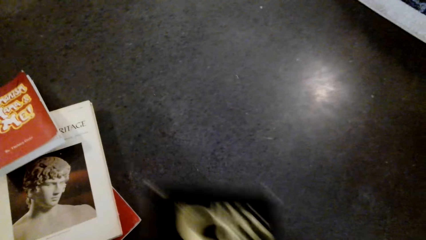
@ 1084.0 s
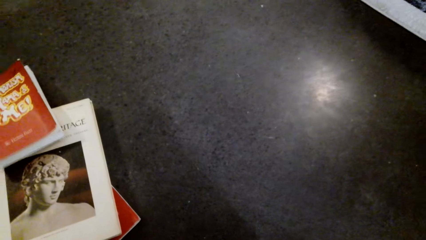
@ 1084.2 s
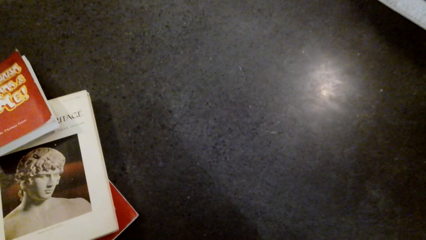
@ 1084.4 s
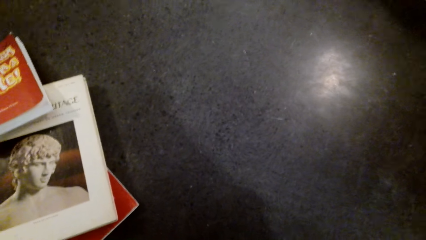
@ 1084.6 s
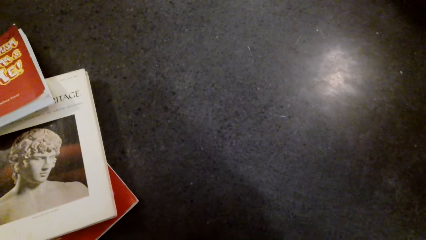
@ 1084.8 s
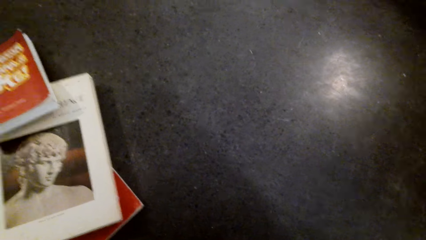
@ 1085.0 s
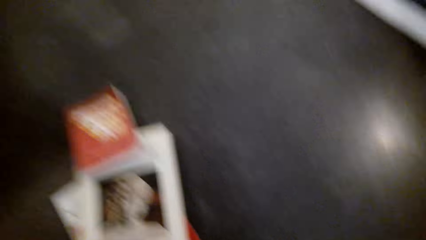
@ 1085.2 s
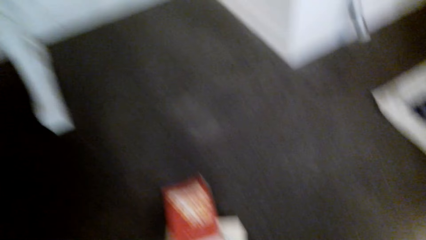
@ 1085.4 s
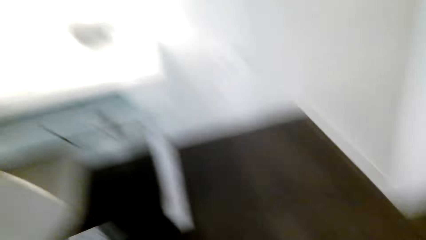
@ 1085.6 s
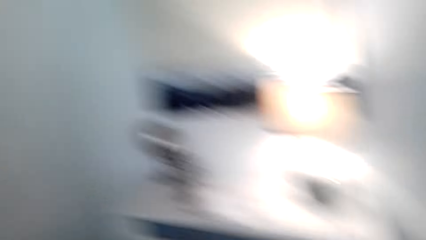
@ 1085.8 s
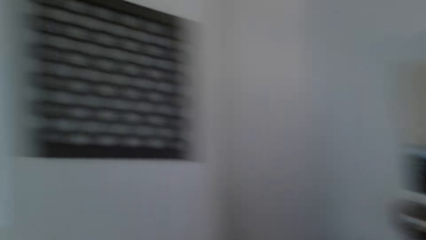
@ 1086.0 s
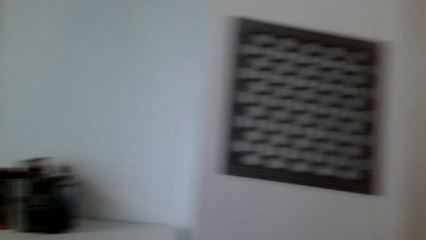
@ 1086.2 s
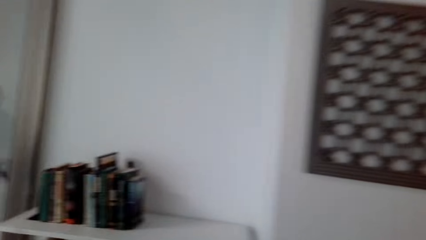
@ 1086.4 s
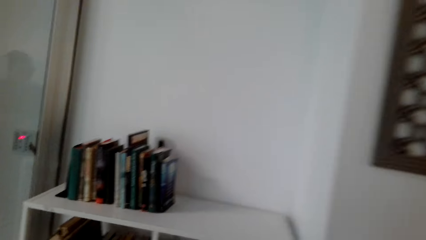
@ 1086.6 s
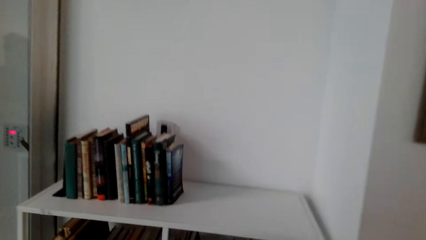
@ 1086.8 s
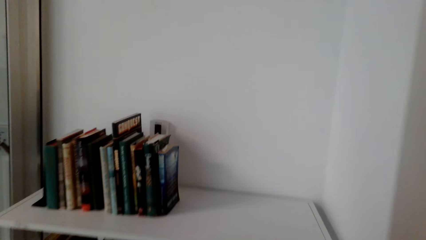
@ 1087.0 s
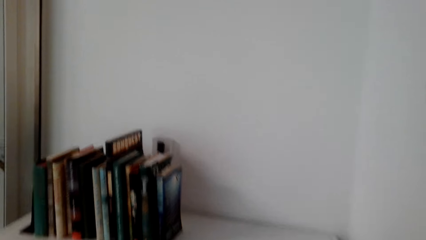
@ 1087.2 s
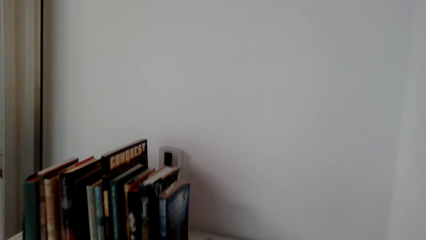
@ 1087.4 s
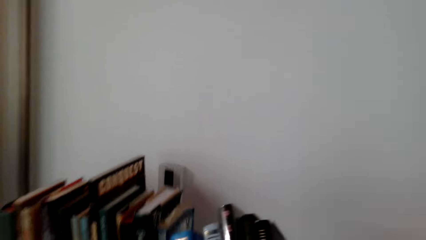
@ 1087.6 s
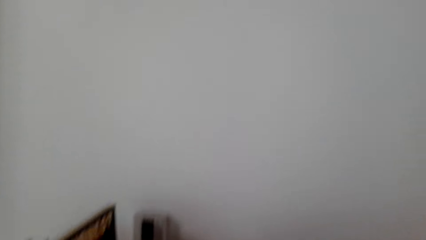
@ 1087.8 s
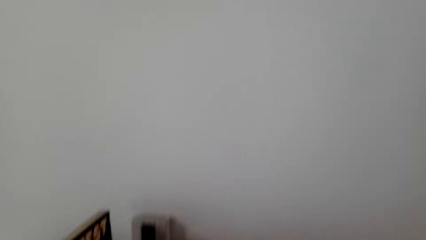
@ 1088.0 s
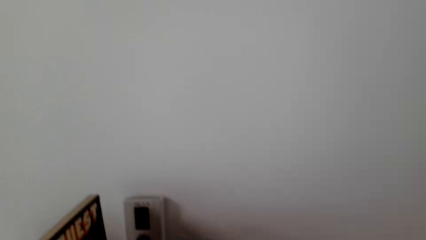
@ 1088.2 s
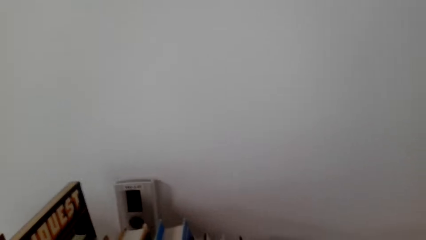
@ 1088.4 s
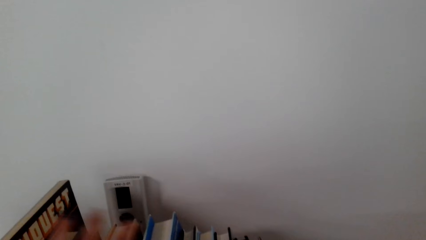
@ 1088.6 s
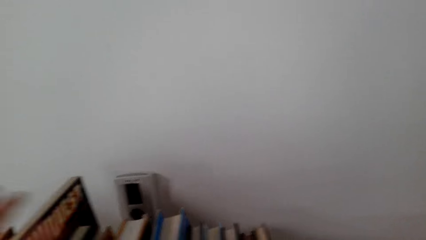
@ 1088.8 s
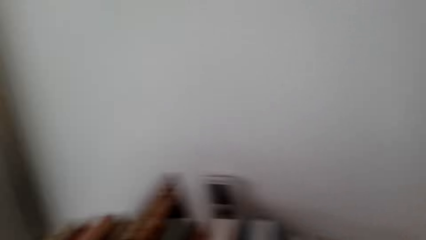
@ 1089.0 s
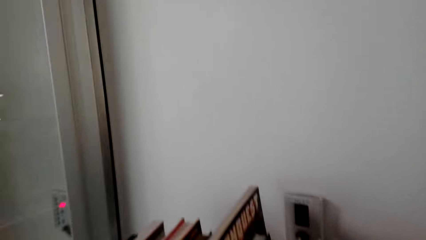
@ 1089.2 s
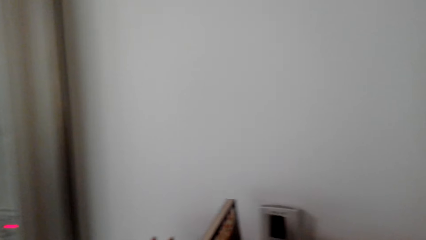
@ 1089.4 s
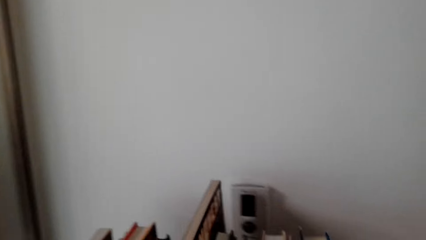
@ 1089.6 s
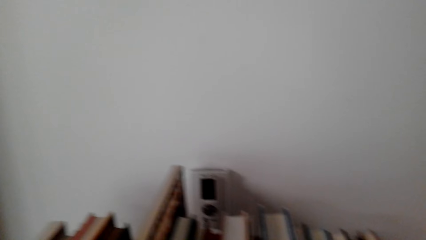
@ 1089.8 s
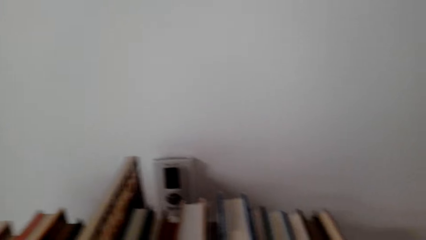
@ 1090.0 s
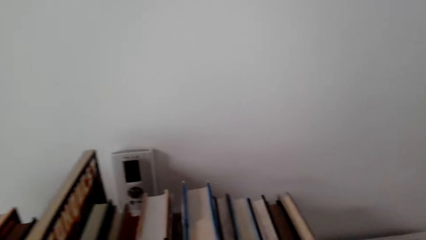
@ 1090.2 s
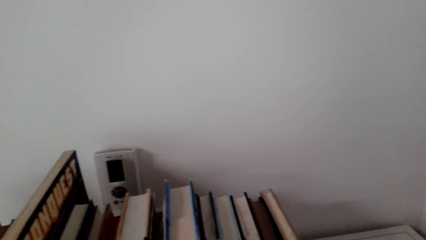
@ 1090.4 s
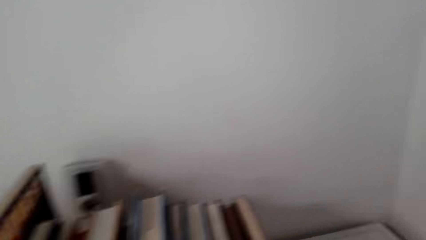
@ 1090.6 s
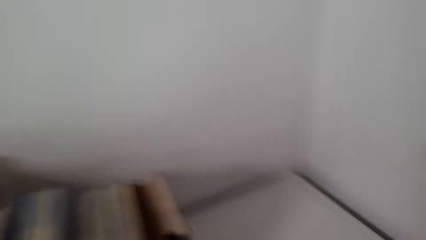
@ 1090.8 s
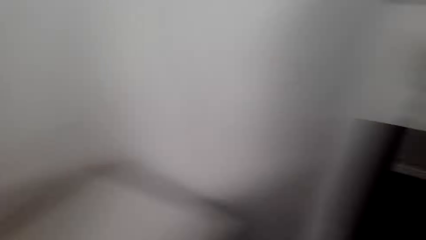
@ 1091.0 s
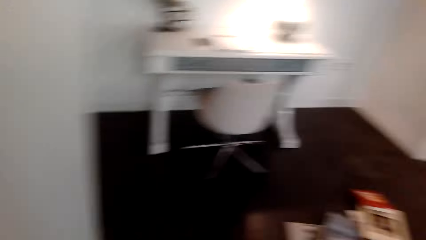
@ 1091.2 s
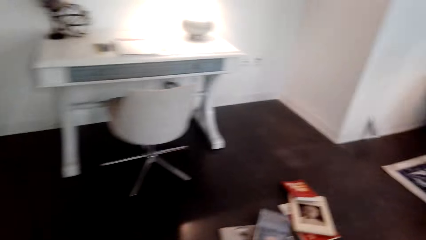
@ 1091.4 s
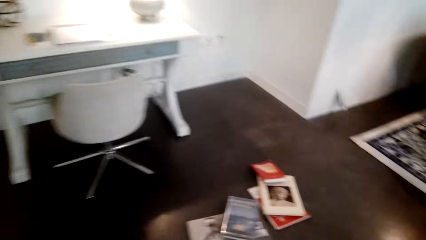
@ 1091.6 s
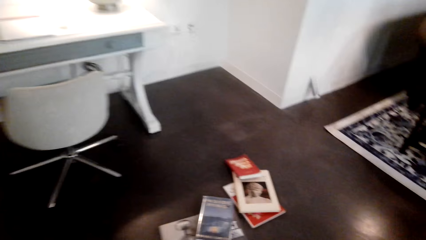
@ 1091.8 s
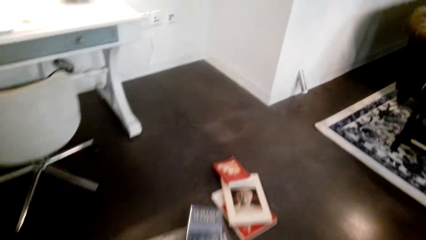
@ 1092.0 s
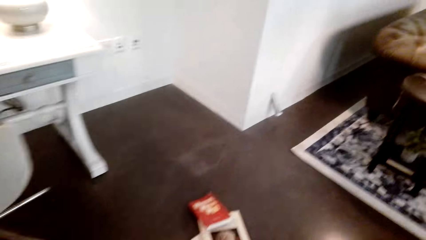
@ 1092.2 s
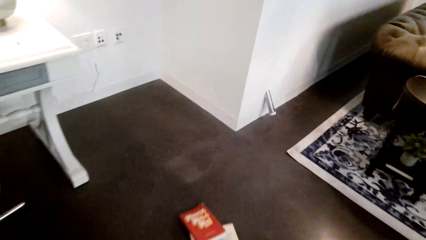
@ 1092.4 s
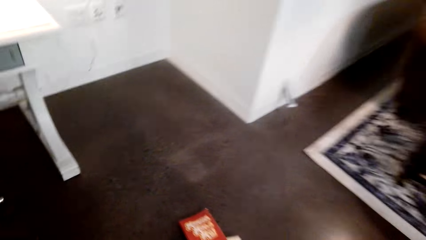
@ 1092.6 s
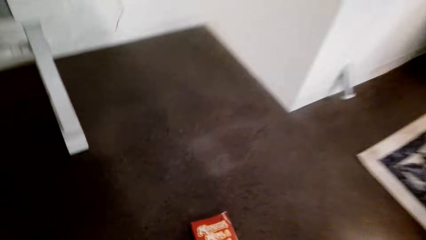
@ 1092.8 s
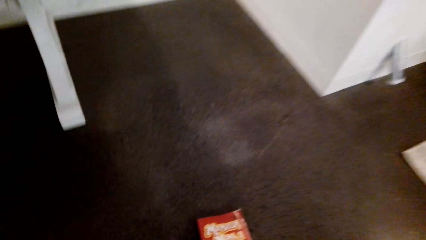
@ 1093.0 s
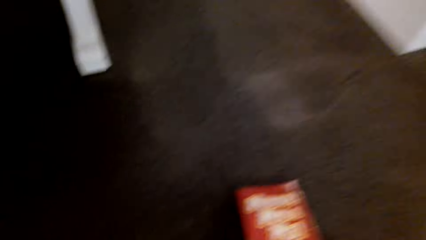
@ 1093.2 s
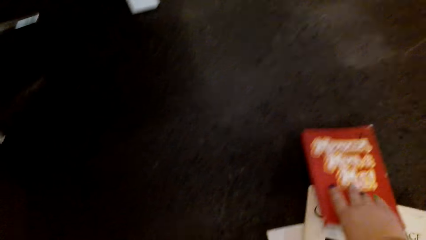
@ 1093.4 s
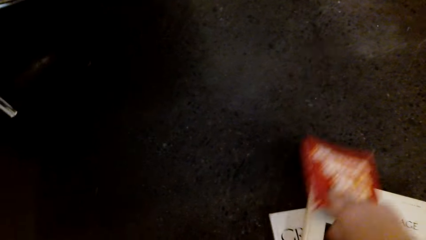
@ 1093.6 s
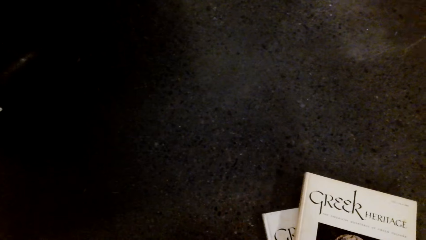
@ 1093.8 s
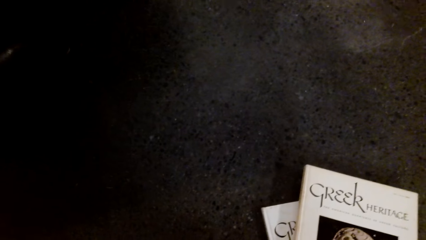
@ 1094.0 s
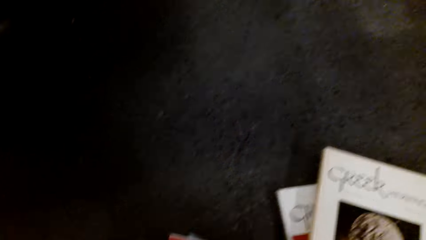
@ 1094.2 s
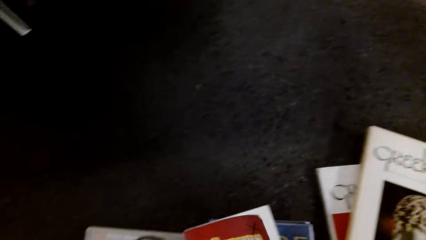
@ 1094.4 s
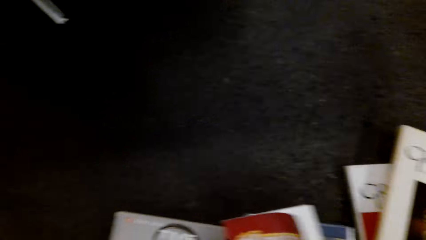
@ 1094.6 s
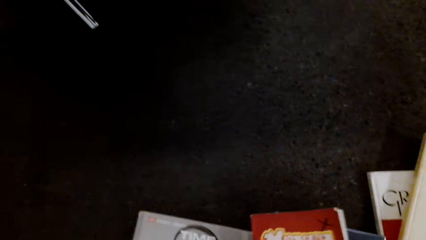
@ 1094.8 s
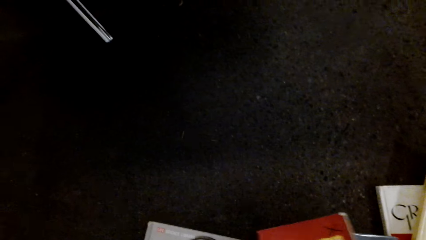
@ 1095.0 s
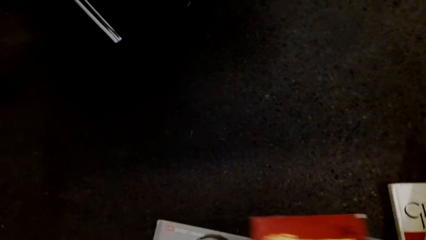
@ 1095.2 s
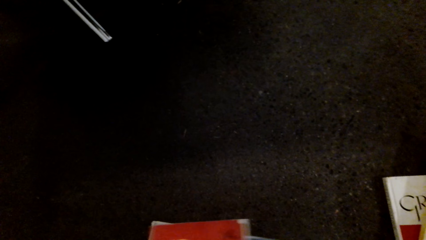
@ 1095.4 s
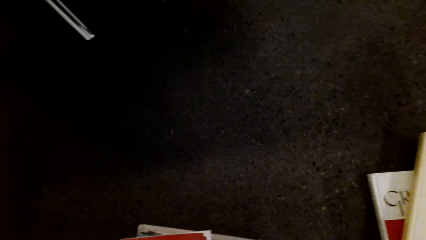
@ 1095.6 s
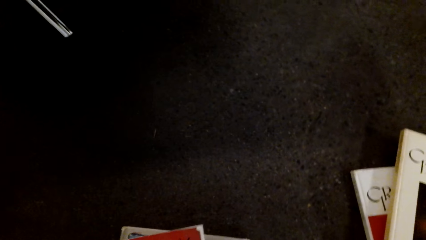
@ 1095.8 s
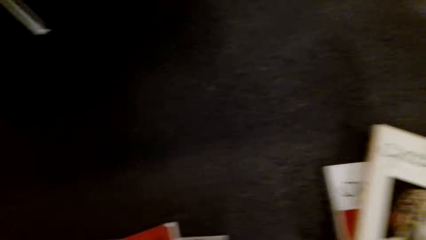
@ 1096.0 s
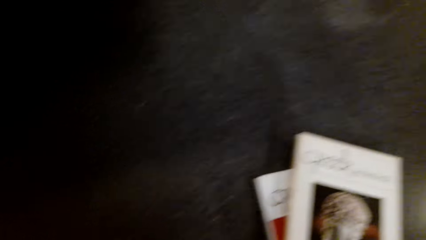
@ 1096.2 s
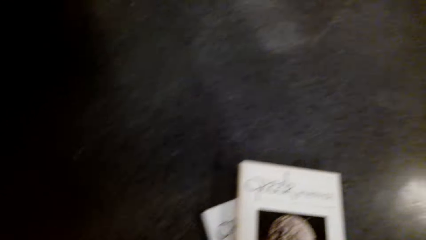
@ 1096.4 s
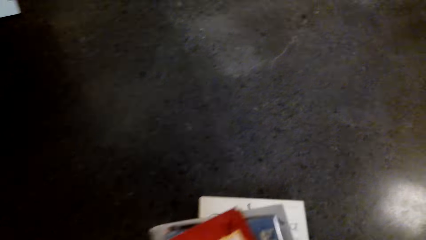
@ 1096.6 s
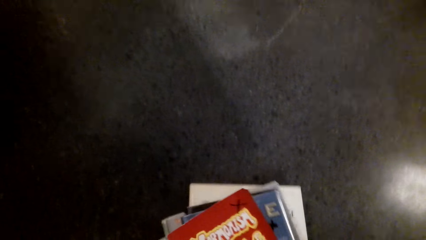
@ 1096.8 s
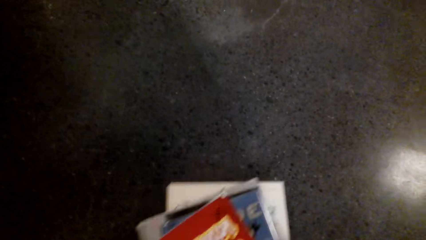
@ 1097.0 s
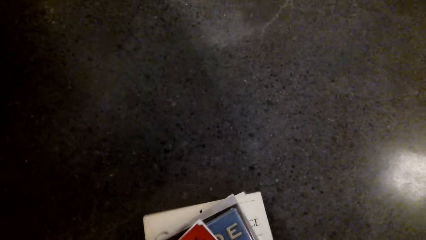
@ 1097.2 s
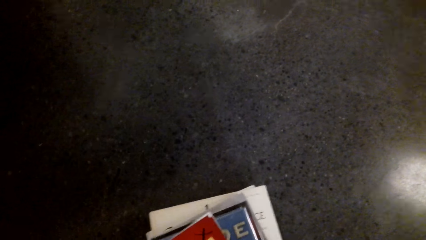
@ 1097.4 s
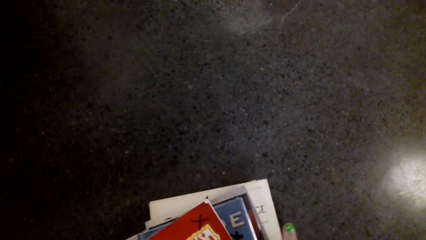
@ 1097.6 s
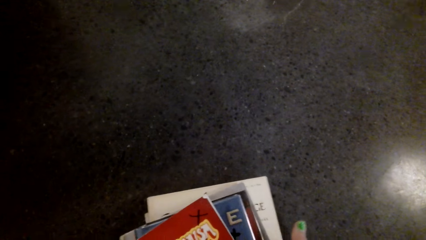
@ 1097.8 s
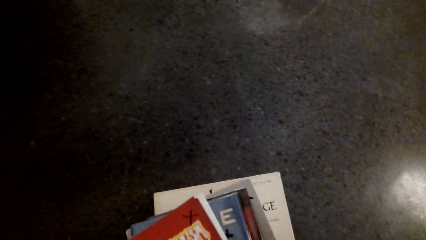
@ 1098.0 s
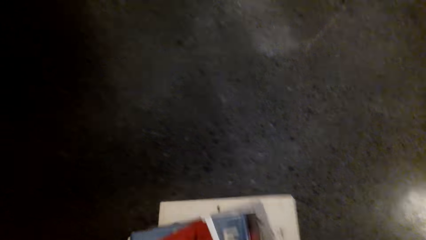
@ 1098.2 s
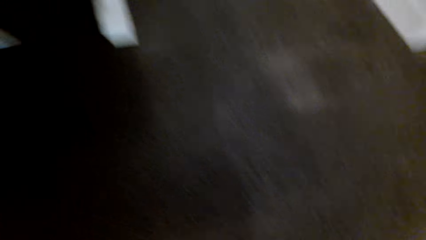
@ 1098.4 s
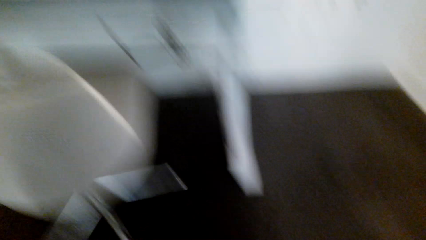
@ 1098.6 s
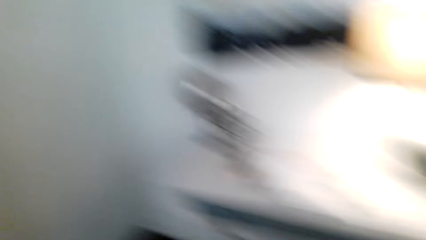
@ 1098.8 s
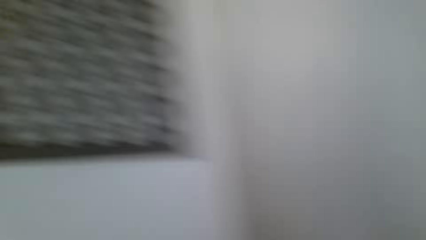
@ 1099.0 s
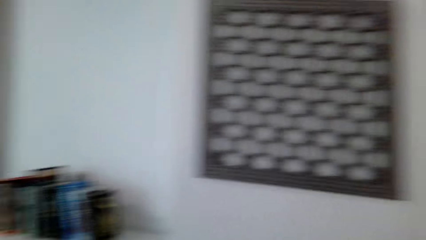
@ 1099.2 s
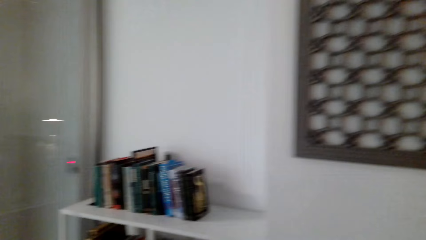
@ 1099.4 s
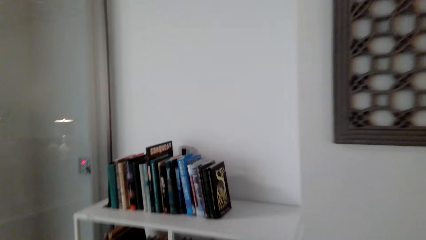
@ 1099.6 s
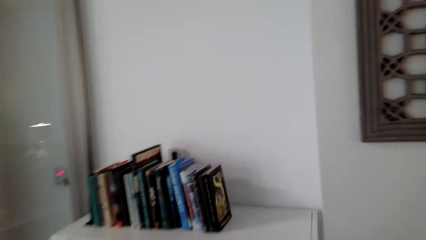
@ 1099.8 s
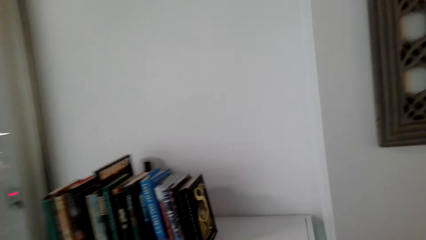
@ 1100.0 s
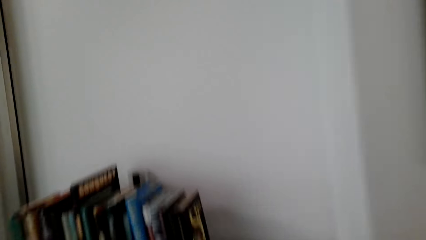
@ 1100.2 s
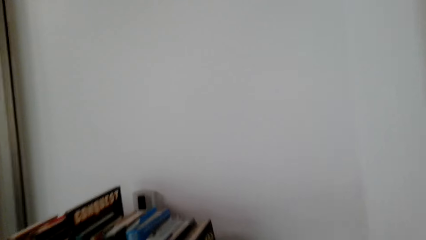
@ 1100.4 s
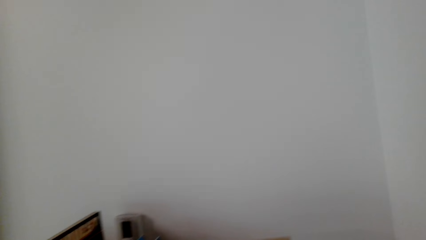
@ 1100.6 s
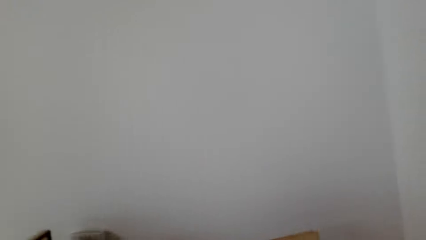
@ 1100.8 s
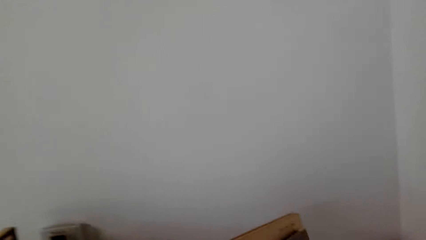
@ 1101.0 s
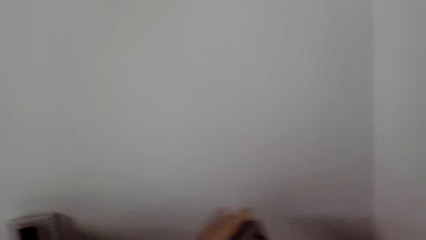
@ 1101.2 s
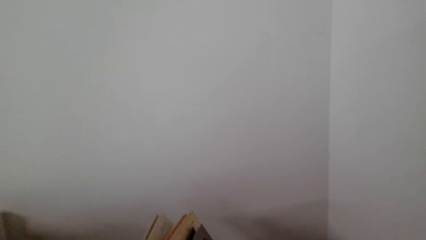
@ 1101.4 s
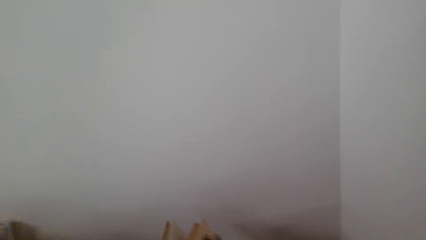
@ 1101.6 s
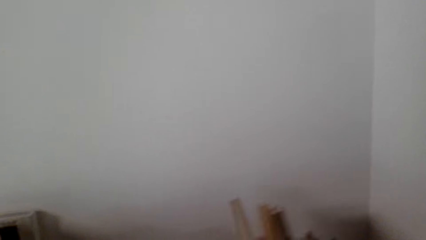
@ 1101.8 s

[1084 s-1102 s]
The camera wearer arranges the books in the shelf. They carry the books towards the cabinet. They place the books on the cabinet. They arrange the books. They look around the room. They collect the books from the floor. They place the book on another book. They pick up books. They place the books on other books. They pick up books. They turn back. They walk across the house. They place the books on the book shelf.
